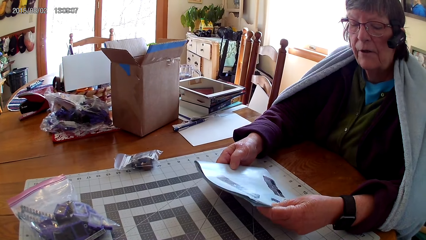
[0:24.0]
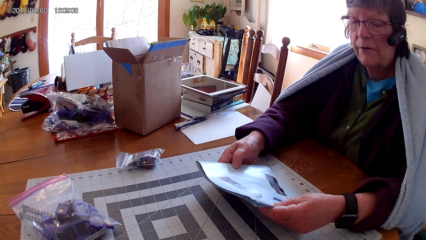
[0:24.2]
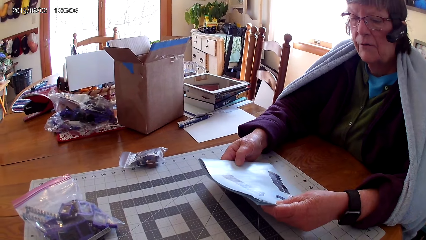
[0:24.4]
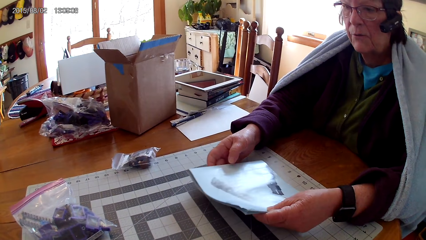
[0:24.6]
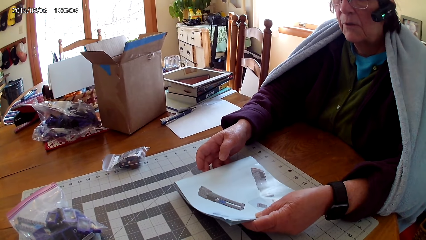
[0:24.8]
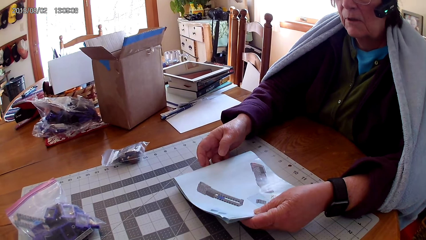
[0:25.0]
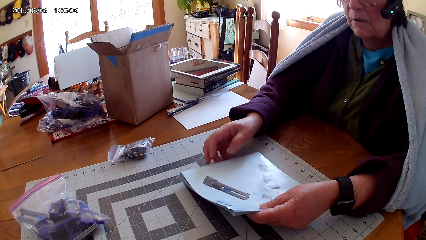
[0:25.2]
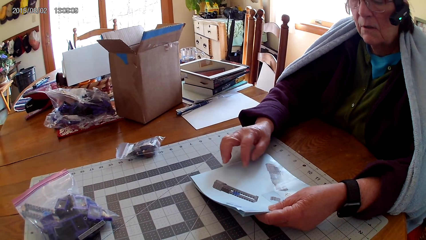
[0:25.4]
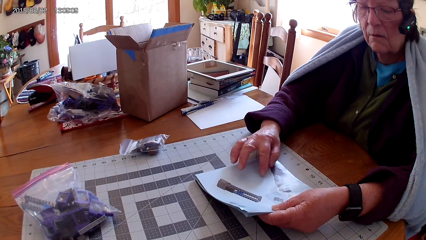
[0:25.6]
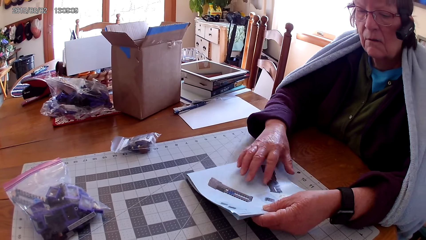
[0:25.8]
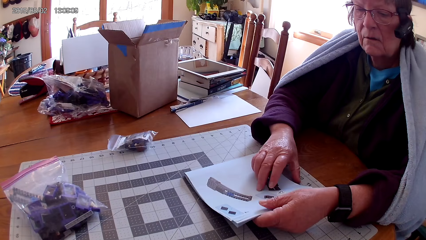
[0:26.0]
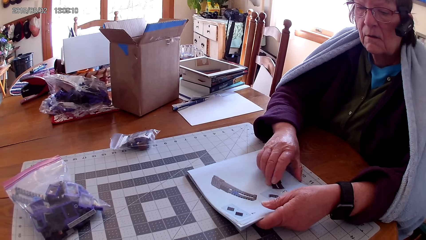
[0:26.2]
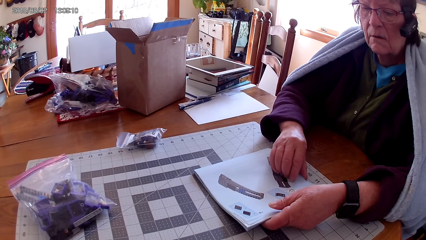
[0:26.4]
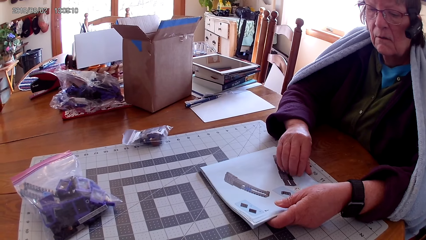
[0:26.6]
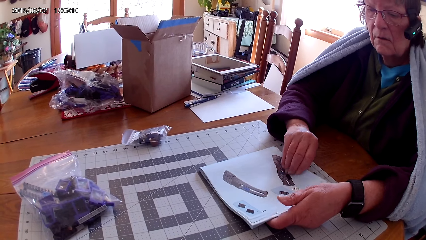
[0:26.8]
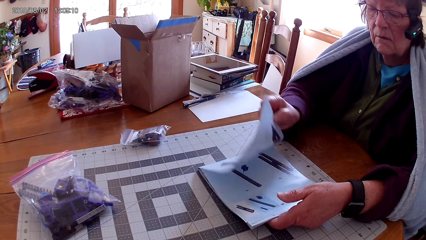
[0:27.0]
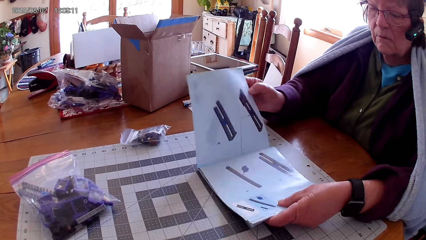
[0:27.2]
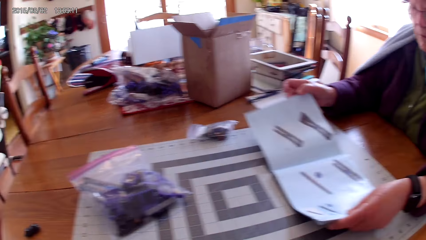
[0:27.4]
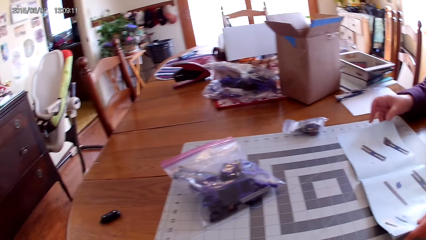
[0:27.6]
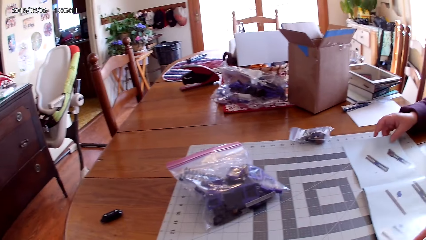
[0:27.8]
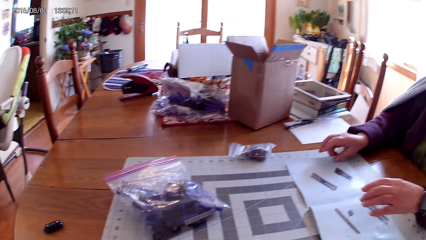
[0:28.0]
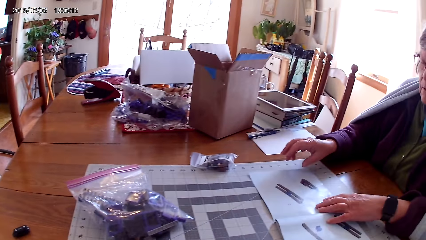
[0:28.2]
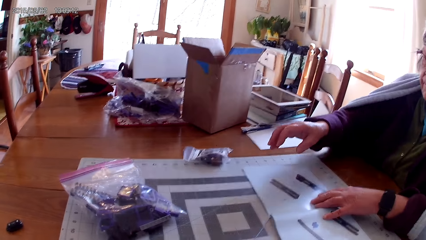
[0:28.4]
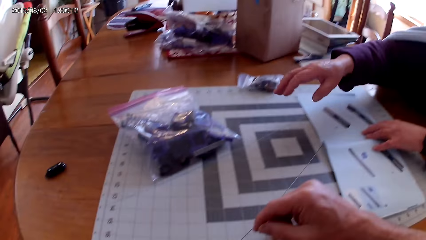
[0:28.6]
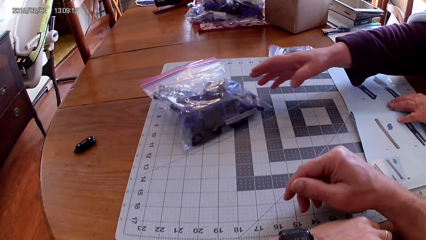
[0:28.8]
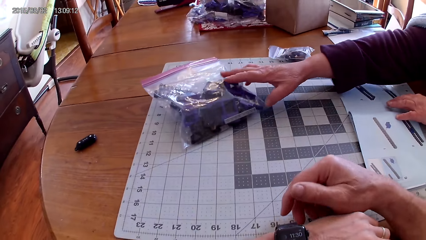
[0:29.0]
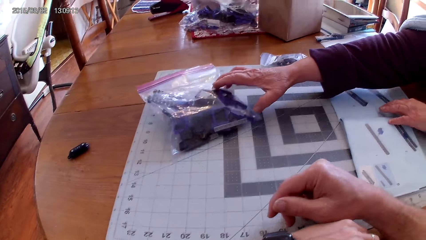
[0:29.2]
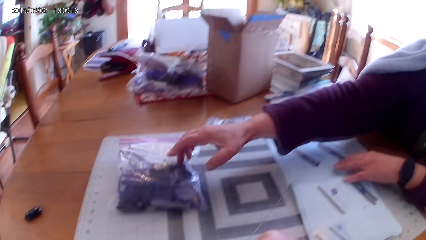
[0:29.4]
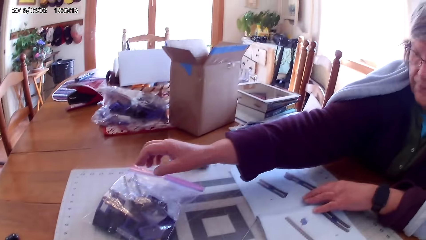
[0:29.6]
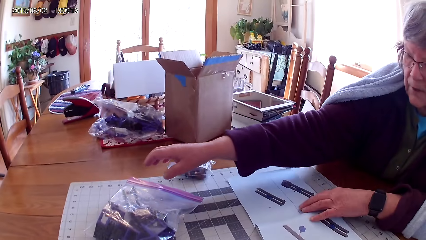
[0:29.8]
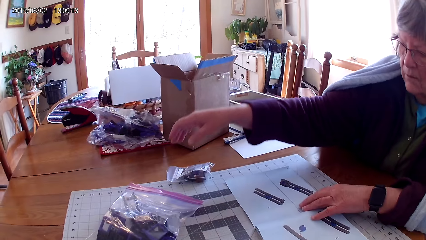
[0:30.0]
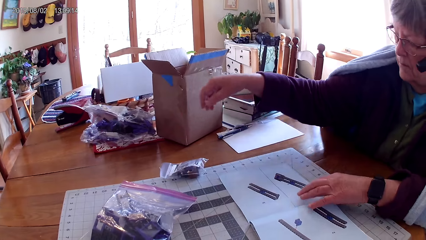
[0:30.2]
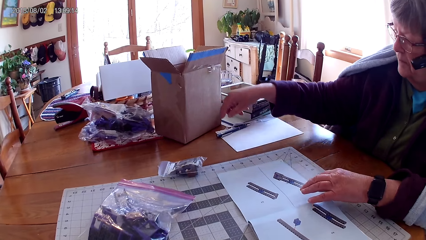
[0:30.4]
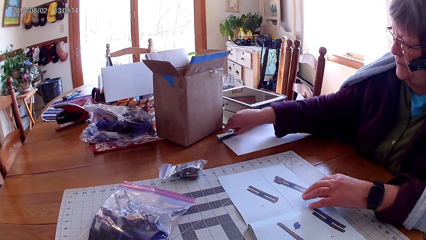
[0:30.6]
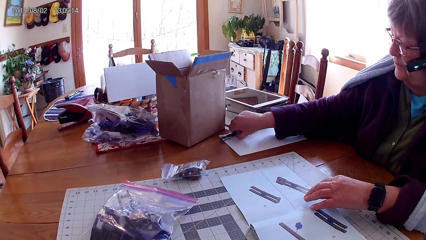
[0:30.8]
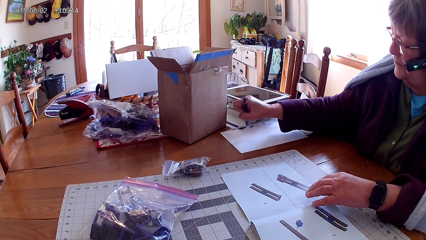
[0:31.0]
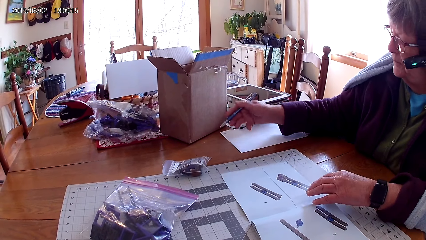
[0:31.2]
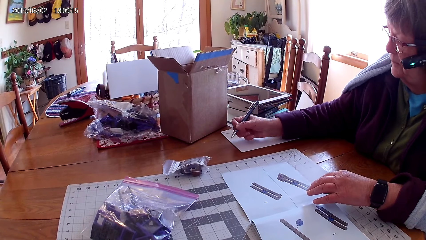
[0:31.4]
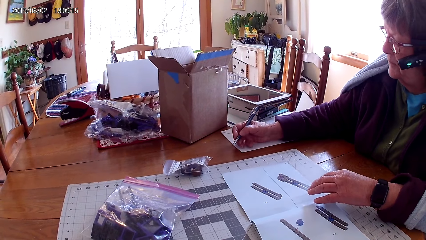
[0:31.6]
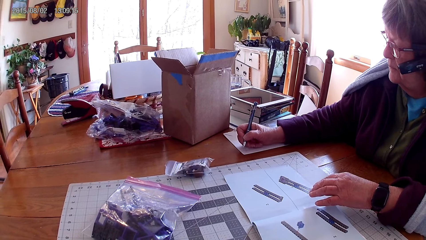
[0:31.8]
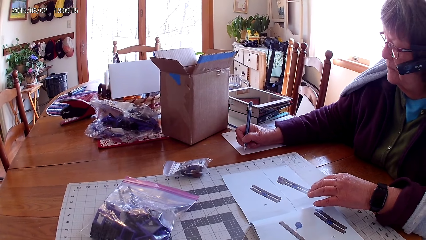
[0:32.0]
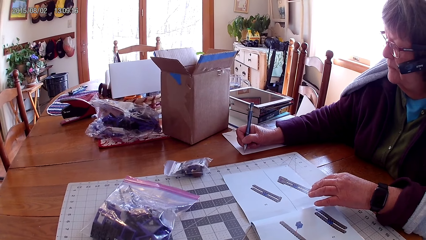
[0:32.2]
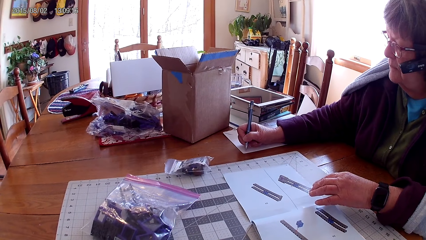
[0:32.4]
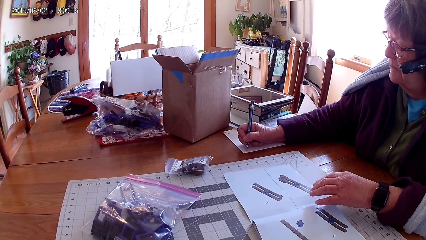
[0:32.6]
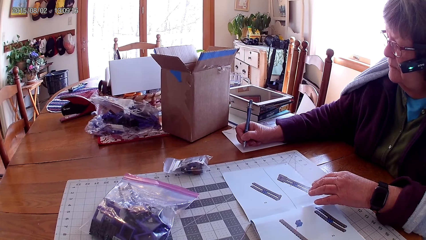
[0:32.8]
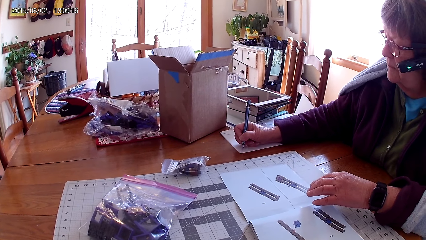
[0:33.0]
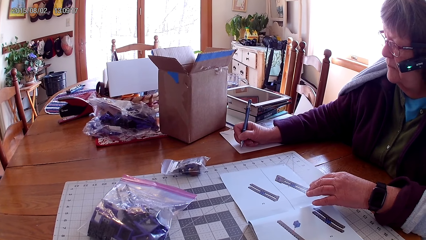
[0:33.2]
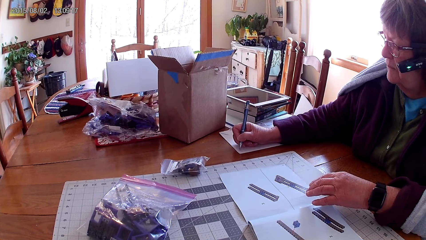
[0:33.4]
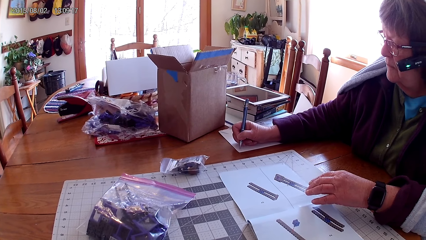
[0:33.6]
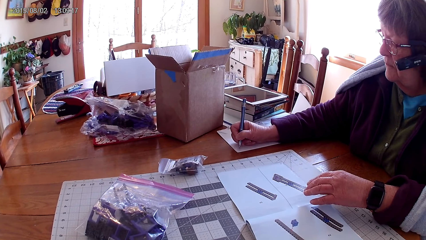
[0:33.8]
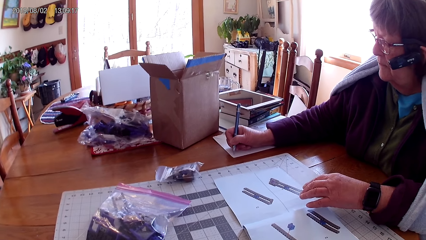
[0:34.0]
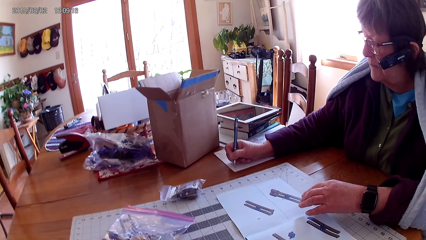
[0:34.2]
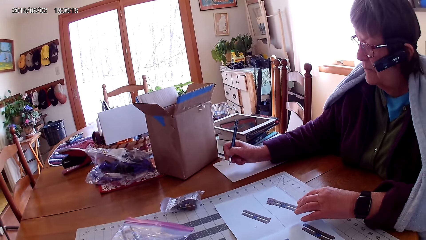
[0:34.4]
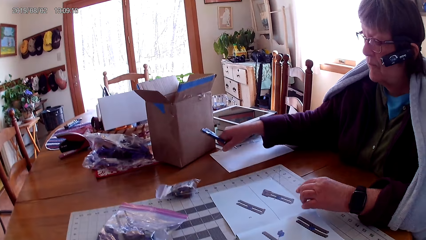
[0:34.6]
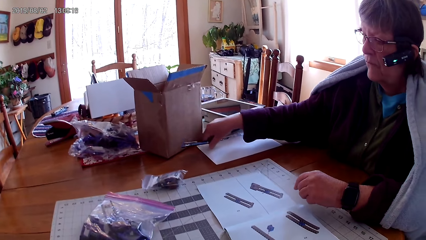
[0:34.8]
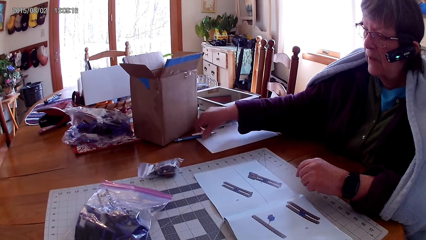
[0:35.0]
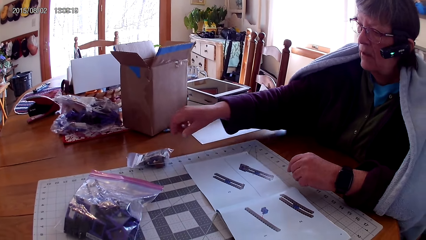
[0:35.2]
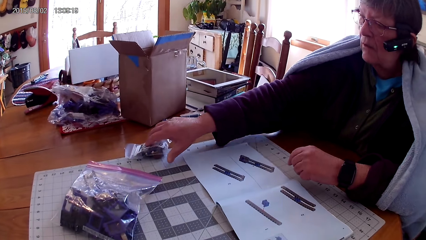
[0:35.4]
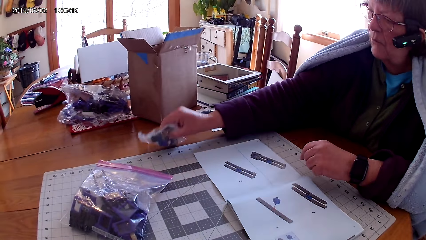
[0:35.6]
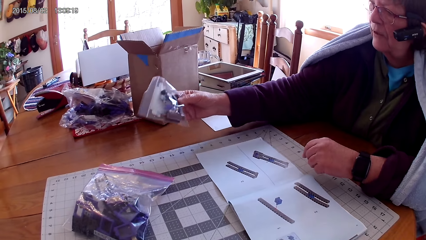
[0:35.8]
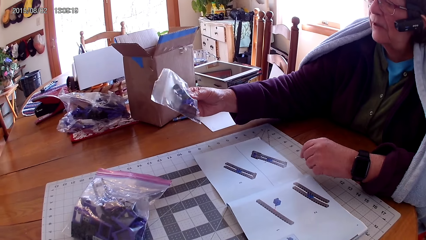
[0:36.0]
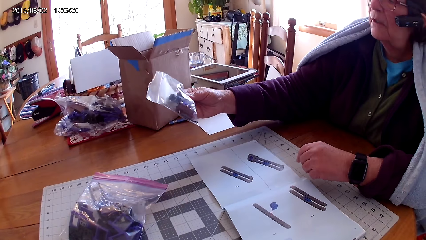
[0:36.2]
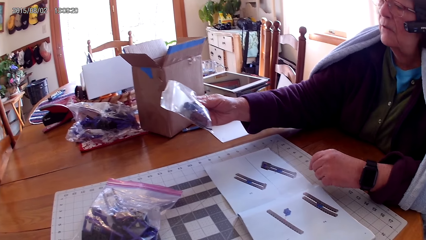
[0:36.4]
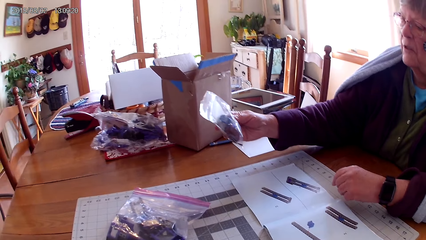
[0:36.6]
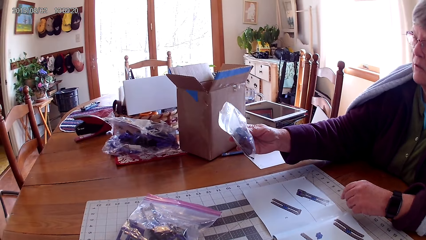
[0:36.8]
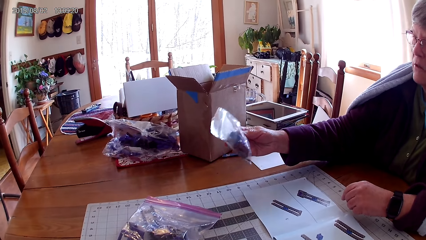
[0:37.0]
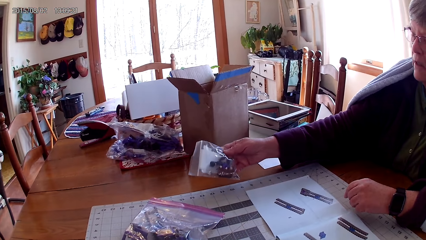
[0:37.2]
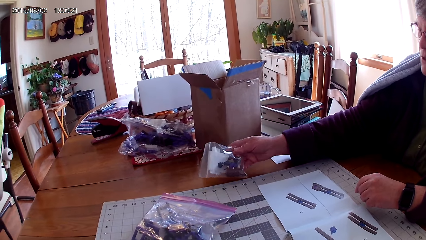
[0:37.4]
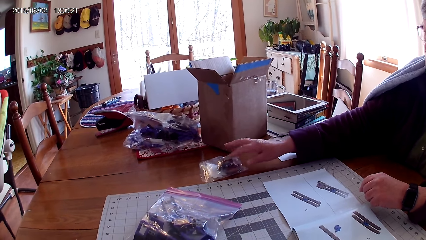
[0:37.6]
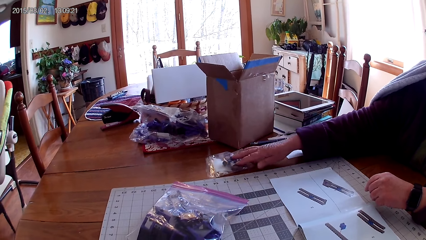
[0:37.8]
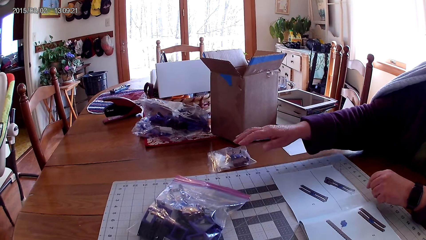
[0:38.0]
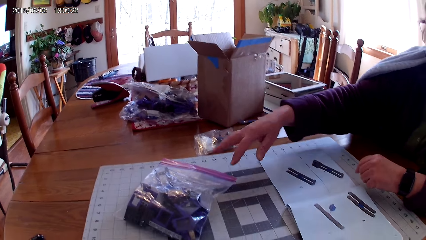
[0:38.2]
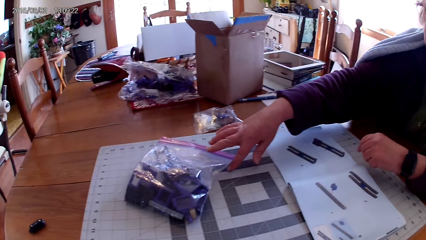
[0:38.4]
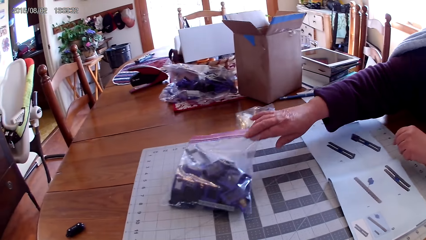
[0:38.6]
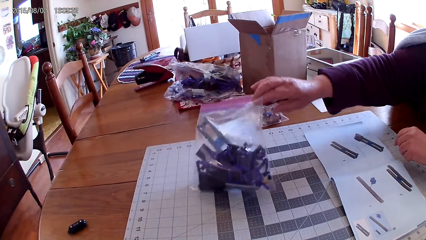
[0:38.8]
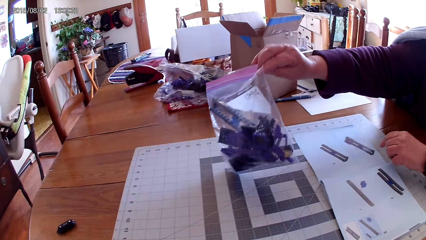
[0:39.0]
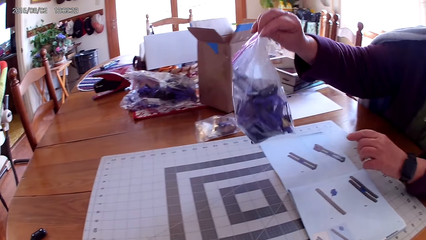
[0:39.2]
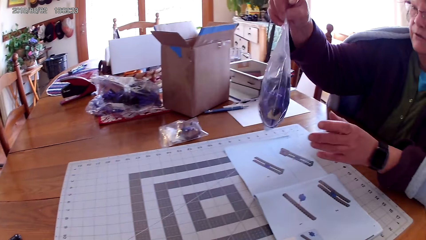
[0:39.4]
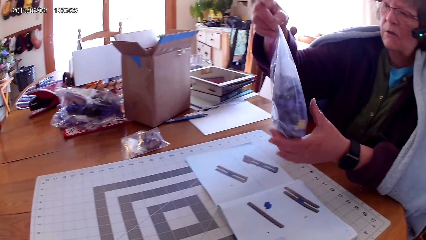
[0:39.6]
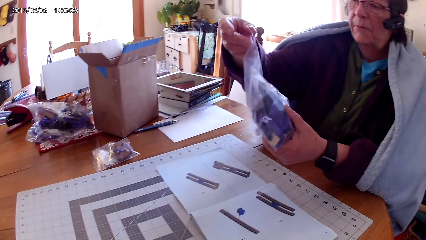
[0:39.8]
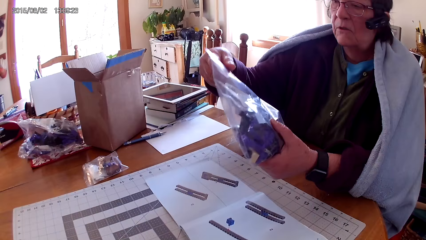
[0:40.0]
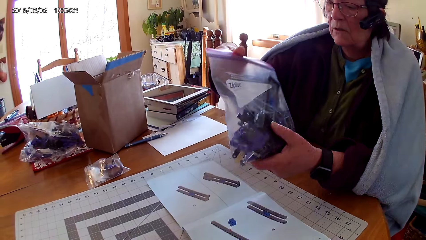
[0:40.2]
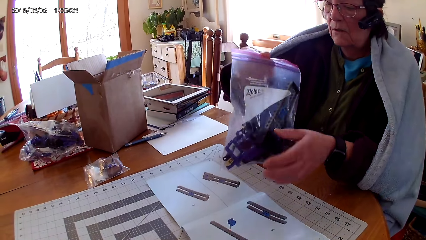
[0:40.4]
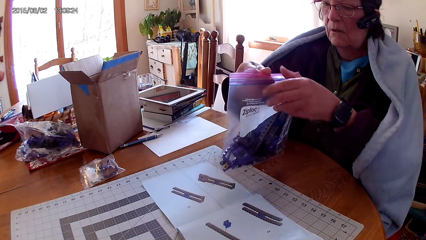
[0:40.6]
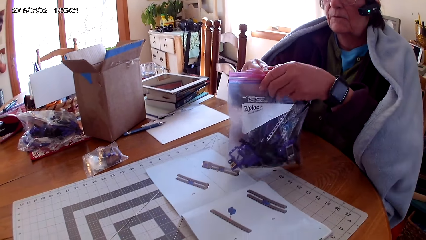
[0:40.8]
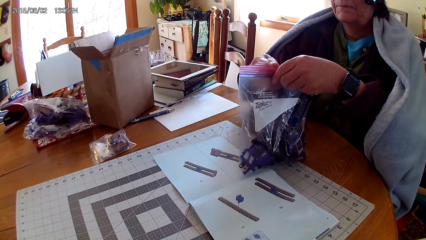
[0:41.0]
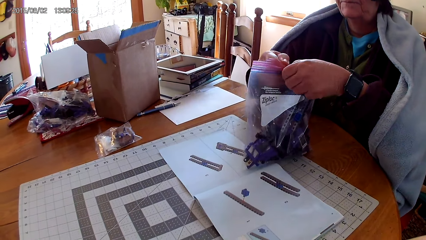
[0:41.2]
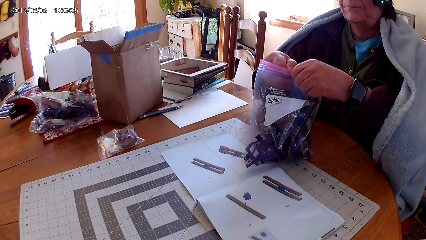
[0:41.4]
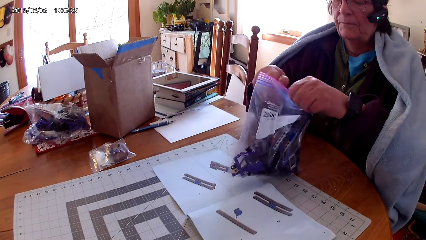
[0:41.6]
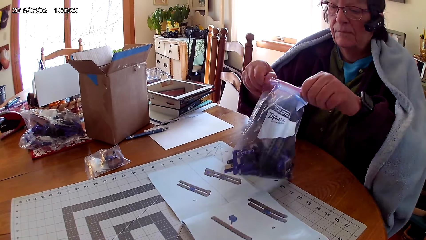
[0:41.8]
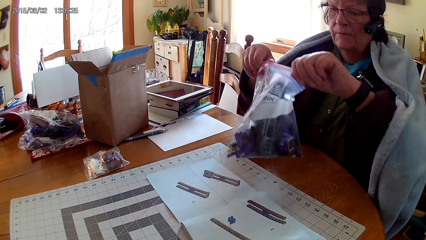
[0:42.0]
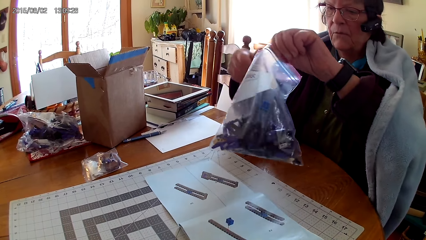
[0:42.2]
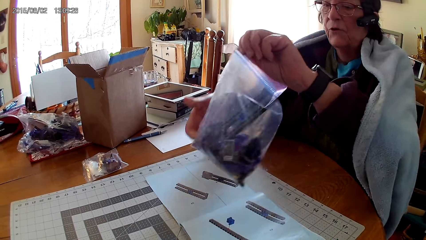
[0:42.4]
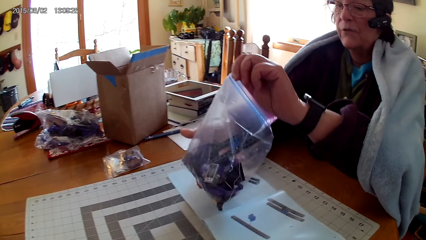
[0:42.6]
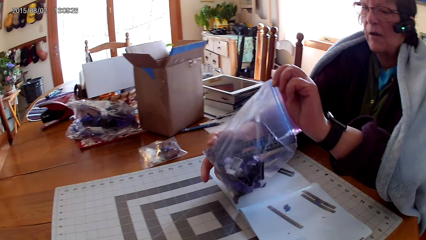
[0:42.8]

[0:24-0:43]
A woman reads the manual book. The woman puts the book on the table, opens a page in the manual book and puts the manual book on the table. The woman holds a paper package. The woman takes the polythene bag with spare parts. The woman picks up a pen. The woman writes on a piece of paper with the pen. The woman places down the pen. The woman picks up the paper package. The woman holds another polythene bag with spares. The woman looks at the polythene bag and puts the polythene bag down. The woman takes the other polythene bag, holds the bag with both hands and opens the polythene bag.
